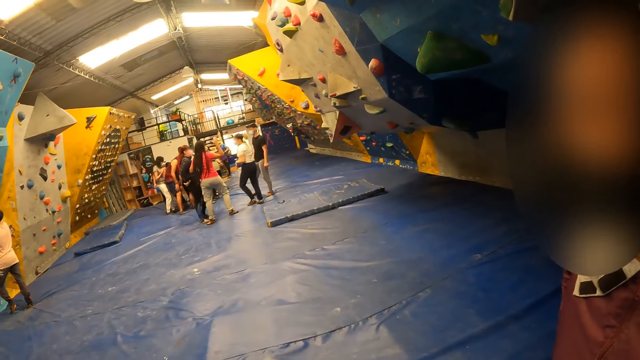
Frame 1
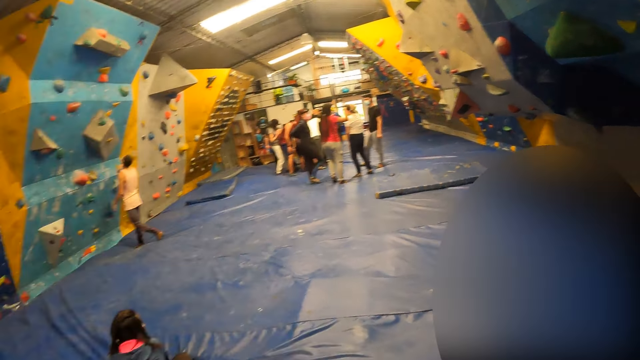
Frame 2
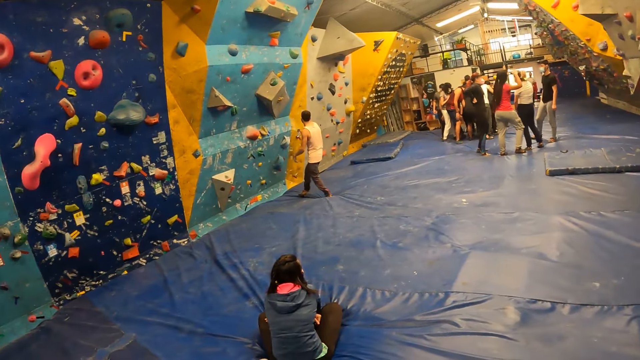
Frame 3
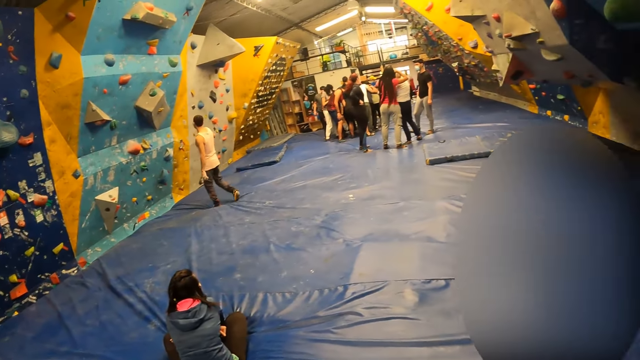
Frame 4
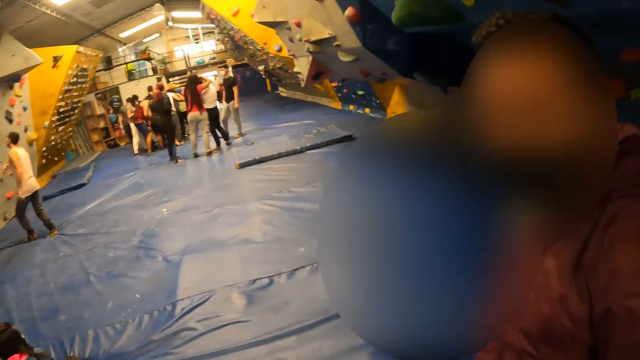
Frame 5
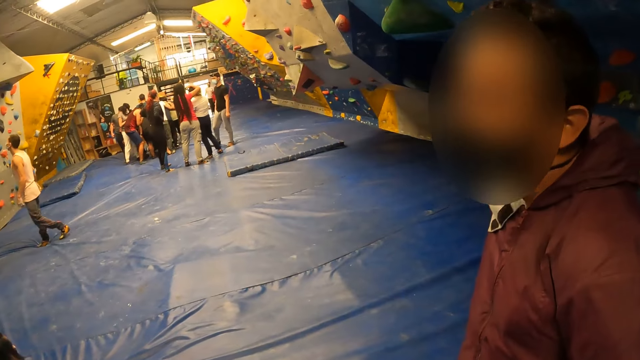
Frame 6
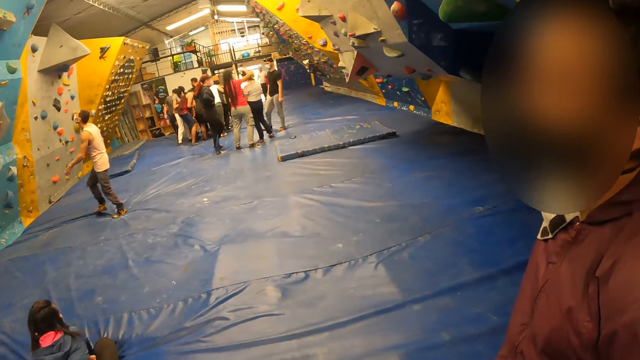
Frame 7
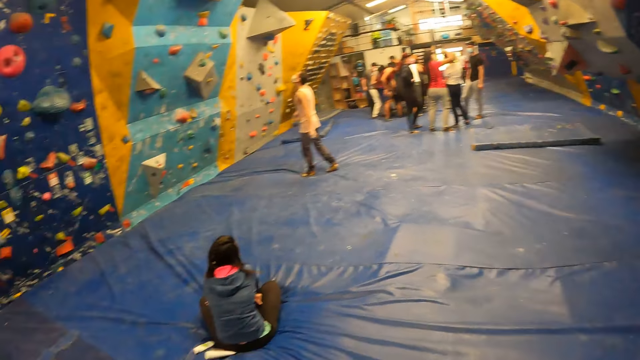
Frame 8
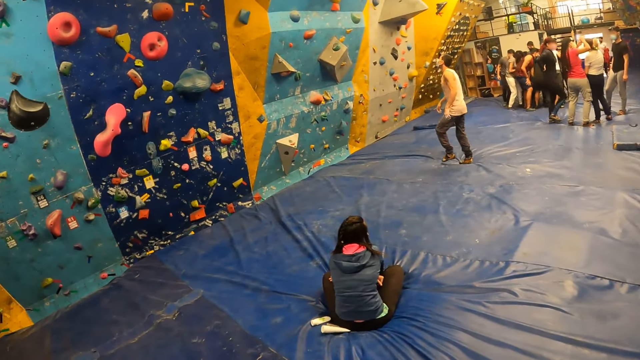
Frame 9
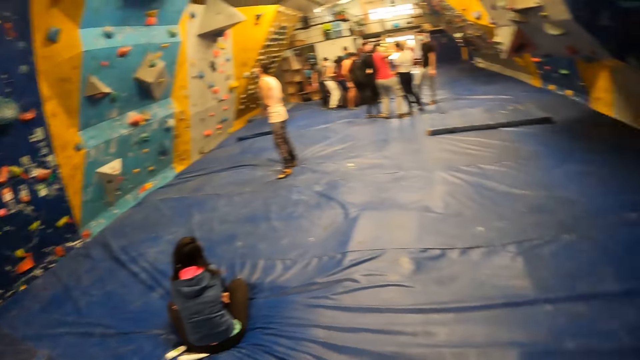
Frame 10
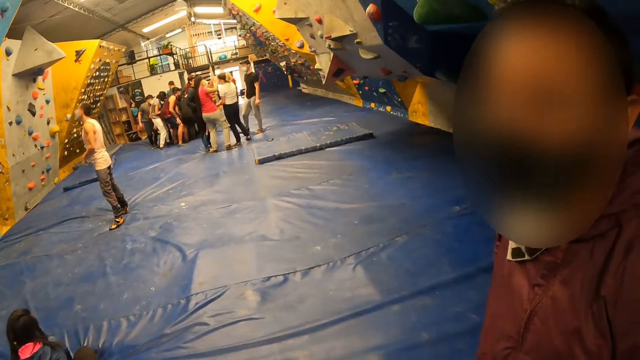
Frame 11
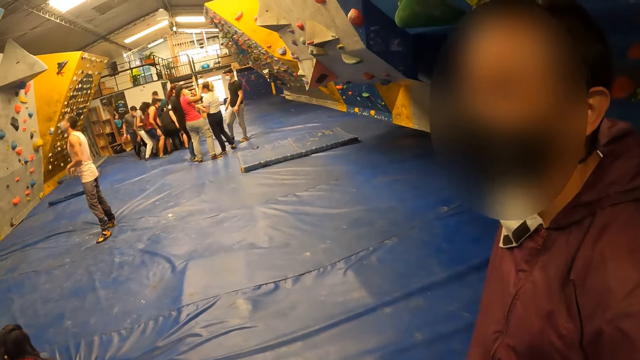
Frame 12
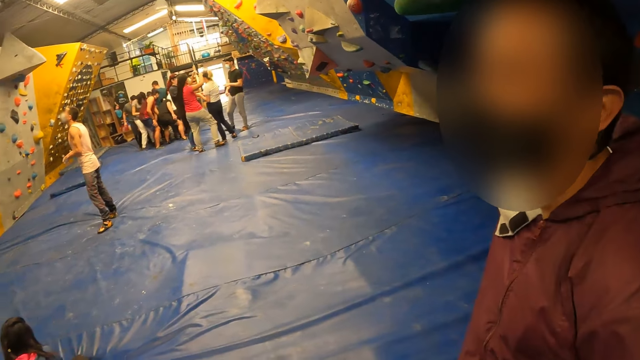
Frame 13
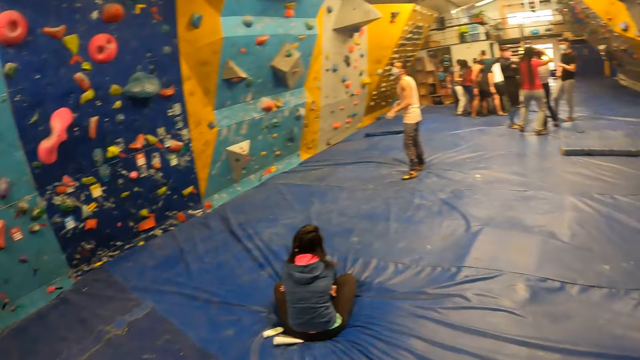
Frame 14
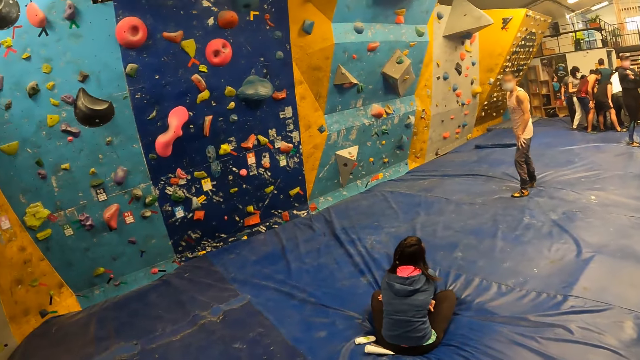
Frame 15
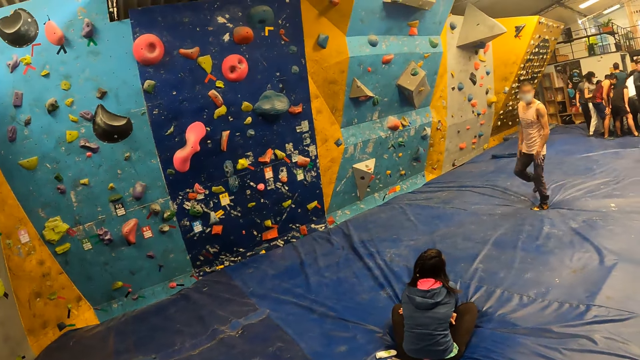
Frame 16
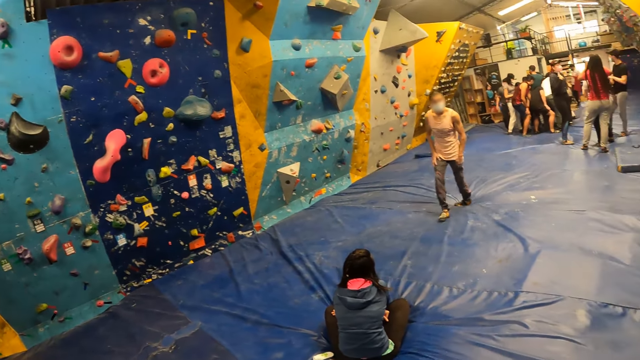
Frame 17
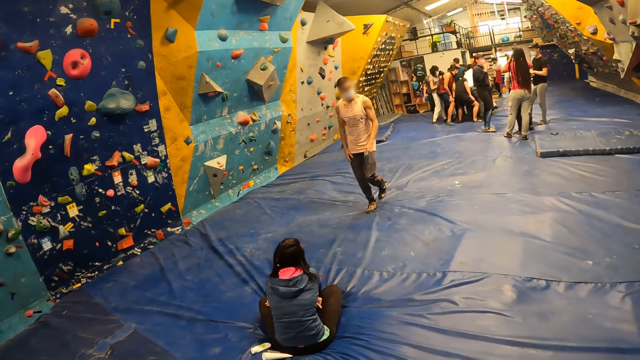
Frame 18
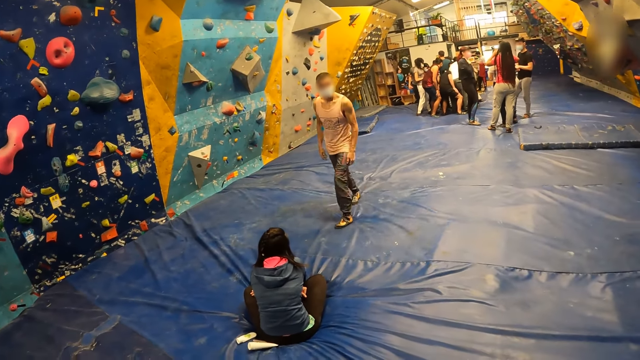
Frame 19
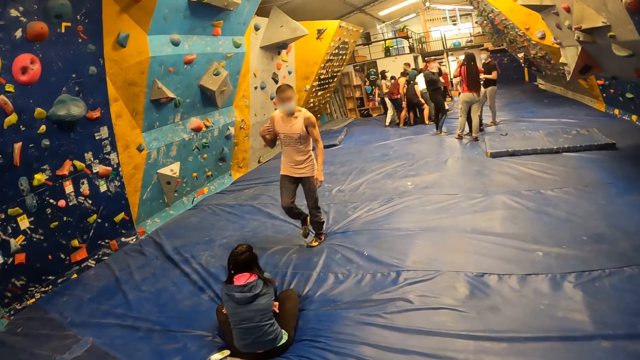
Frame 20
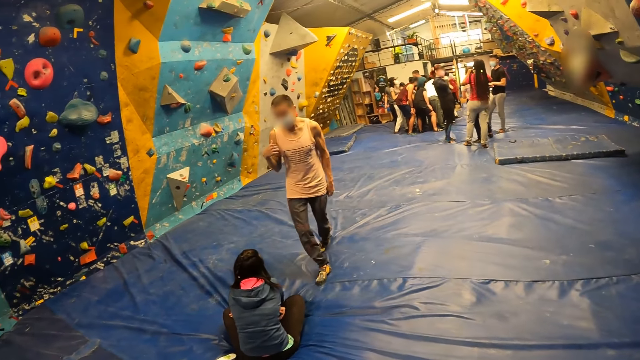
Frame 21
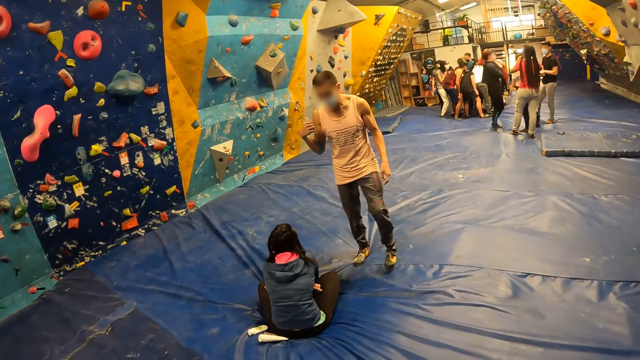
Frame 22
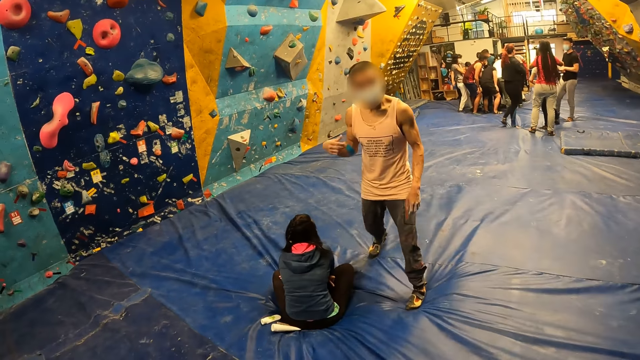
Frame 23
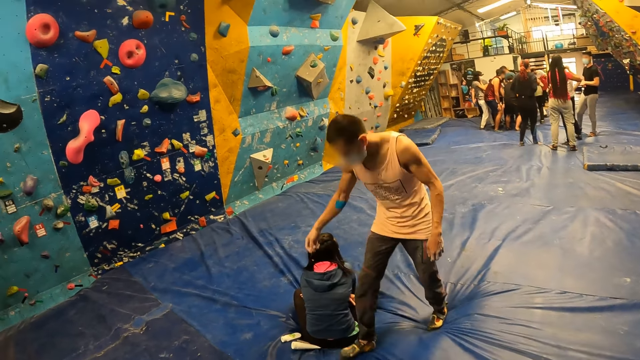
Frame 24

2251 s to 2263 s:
The camera wearer looks around.

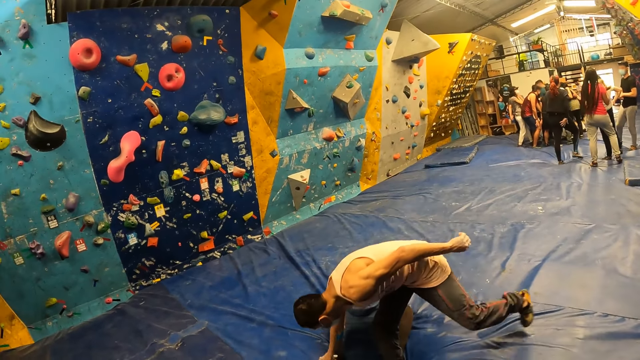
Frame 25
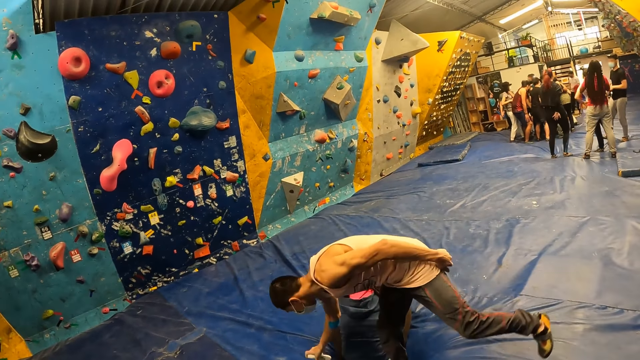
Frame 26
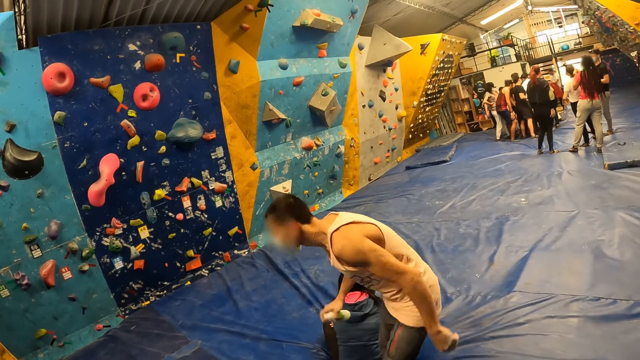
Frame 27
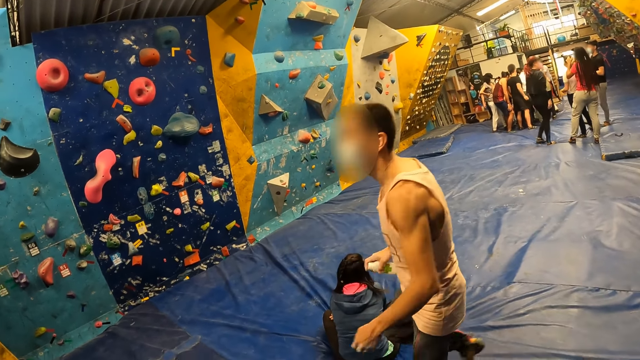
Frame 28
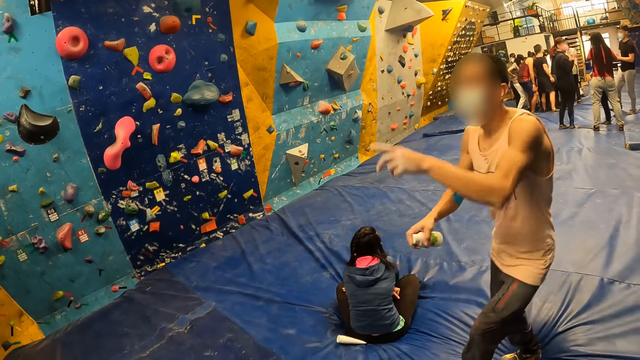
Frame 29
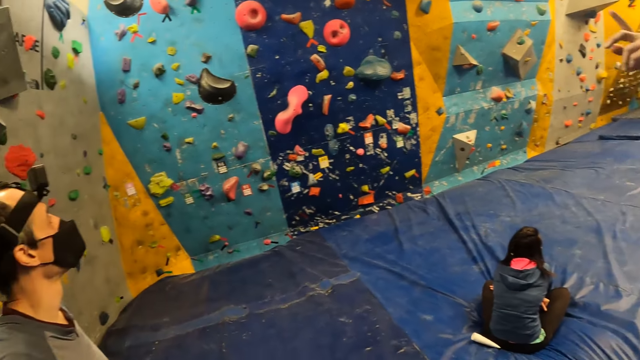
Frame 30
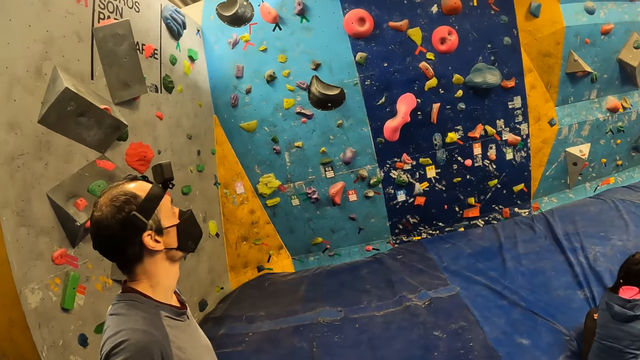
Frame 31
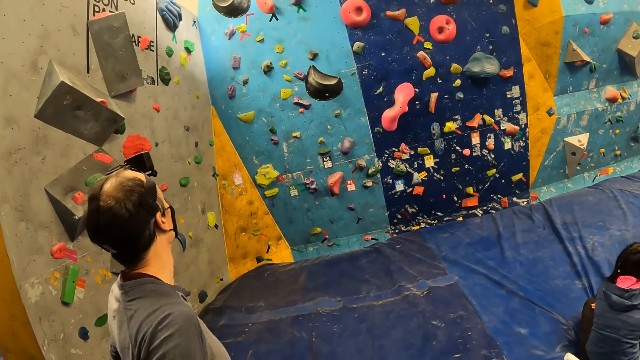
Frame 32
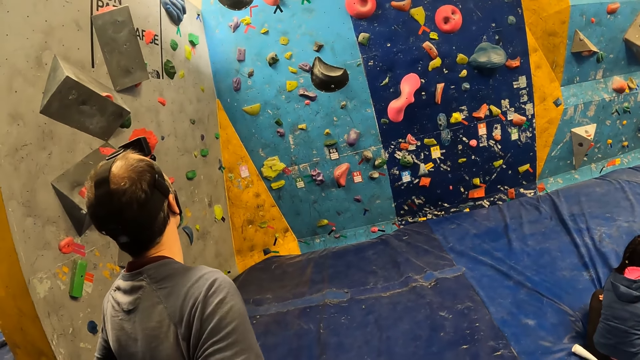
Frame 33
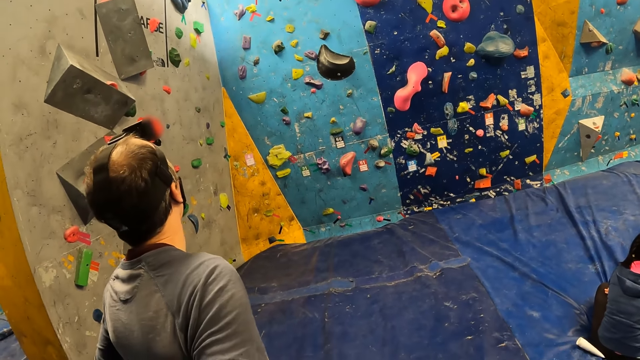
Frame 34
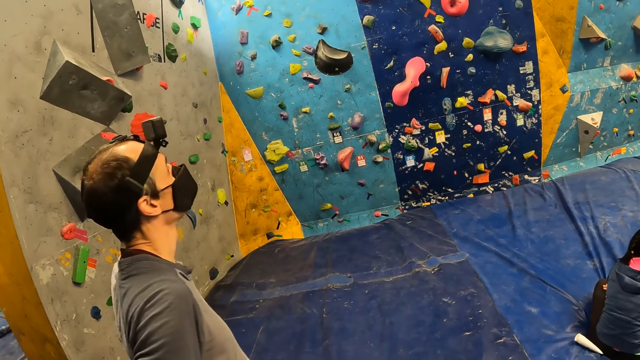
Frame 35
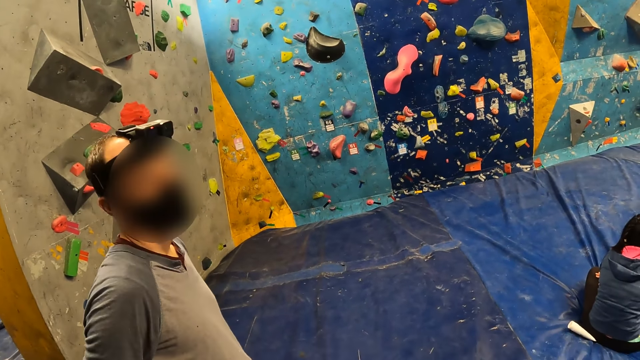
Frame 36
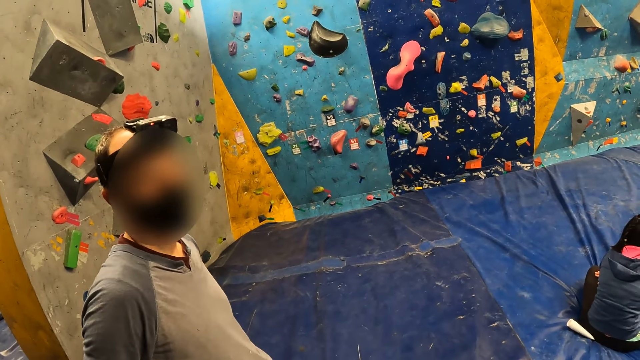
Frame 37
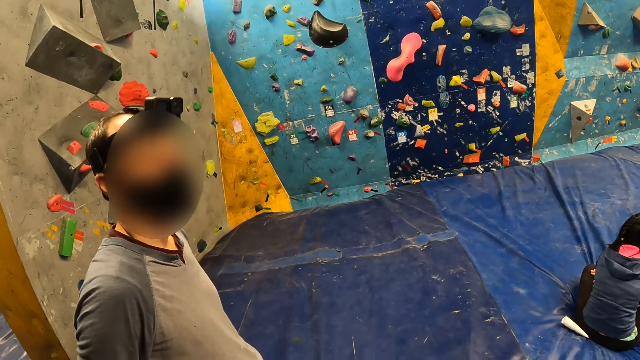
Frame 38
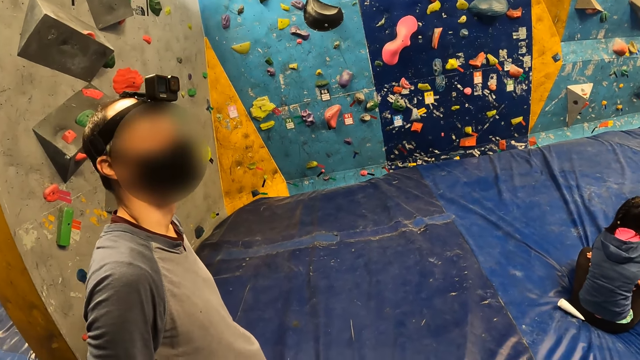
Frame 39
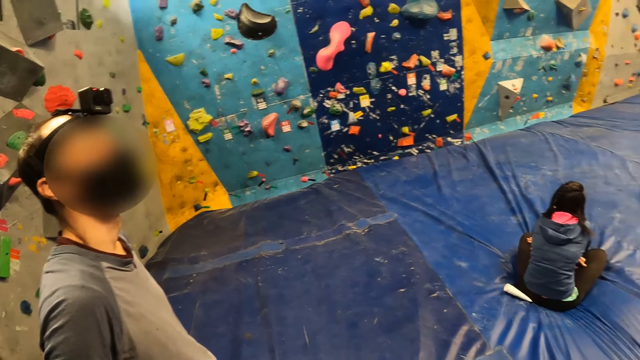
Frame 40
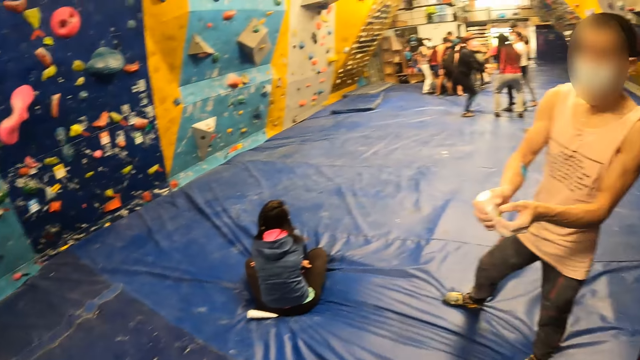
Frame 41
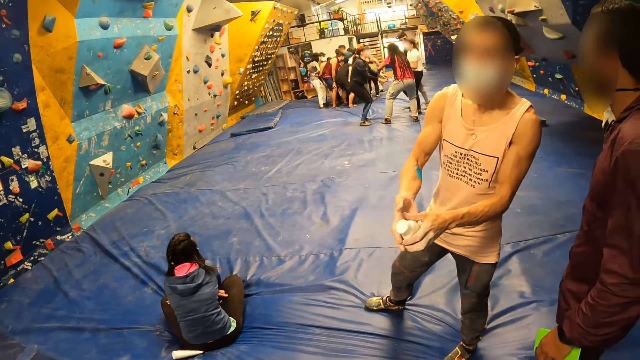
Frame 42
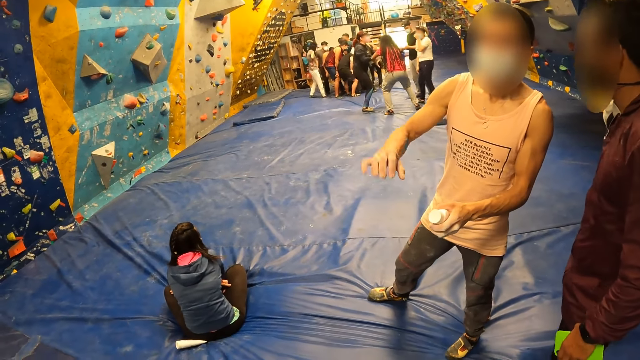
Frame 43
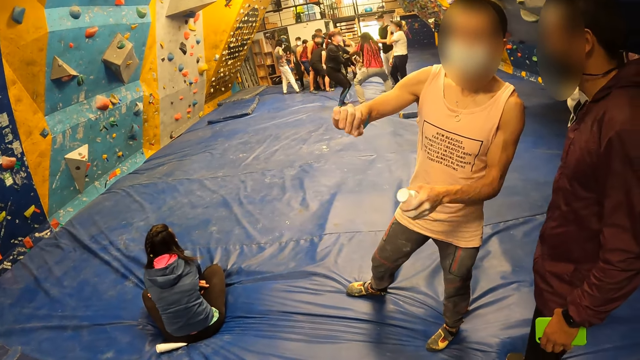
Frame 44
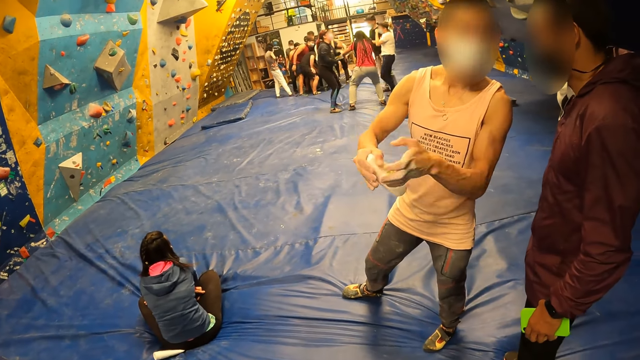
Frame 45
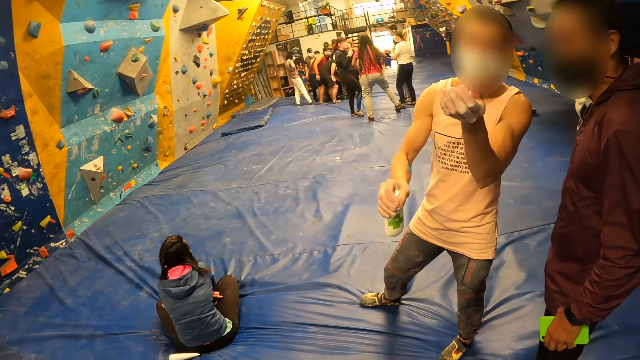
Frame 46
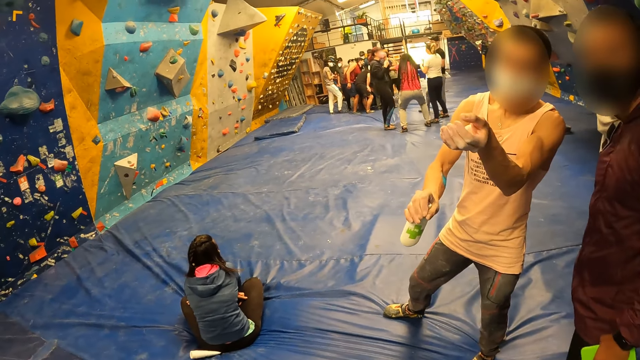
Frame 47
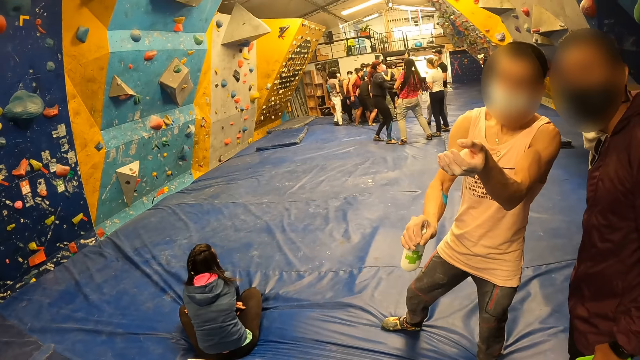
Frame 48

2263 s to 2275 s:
A man interacts with another man. The camera wearer looks at someone. They interact with a third man. They interact with the first man and the second man.
